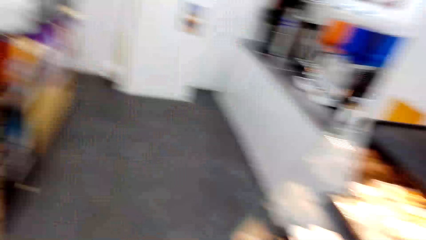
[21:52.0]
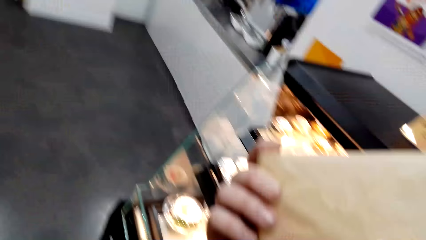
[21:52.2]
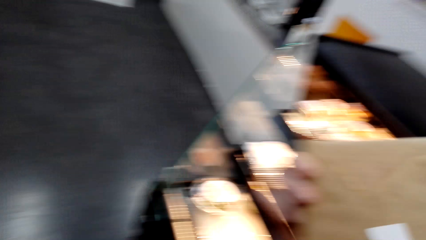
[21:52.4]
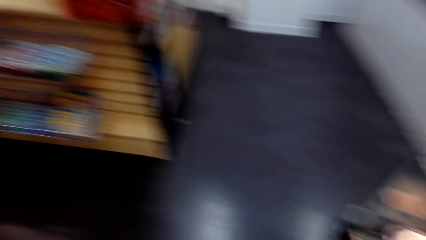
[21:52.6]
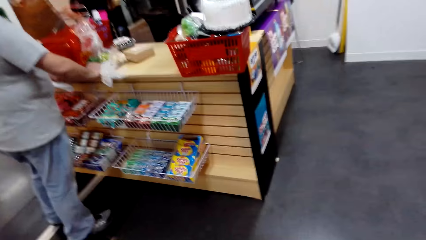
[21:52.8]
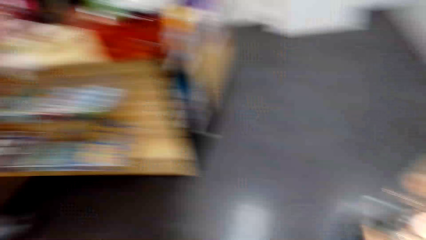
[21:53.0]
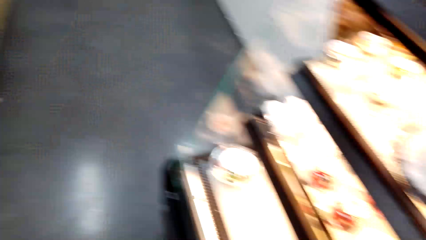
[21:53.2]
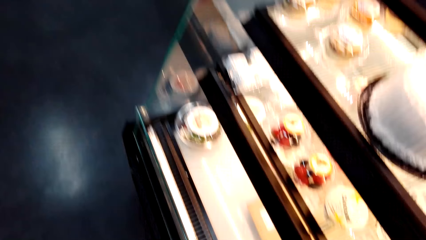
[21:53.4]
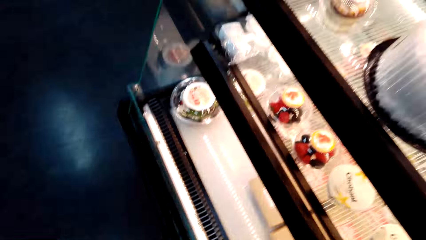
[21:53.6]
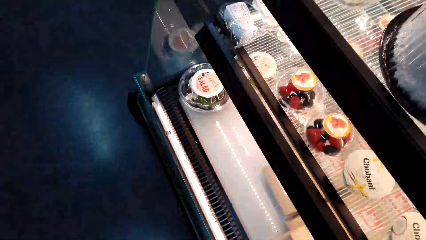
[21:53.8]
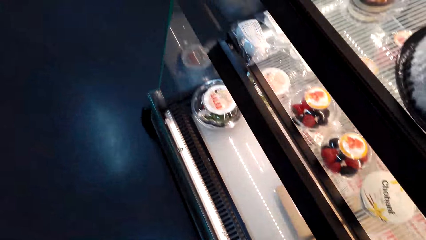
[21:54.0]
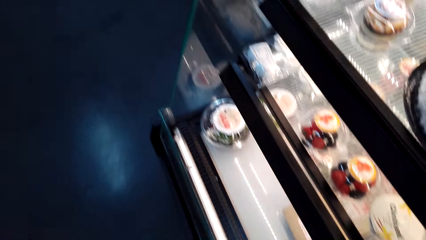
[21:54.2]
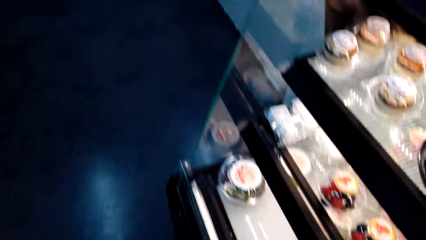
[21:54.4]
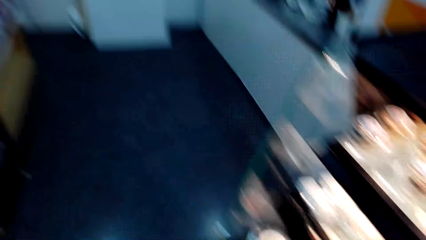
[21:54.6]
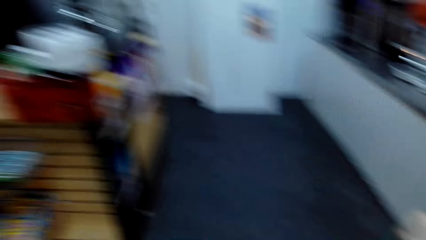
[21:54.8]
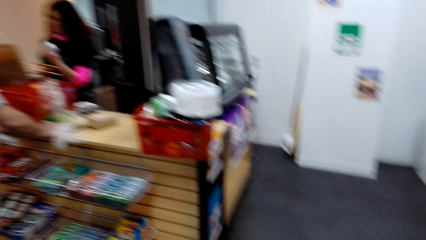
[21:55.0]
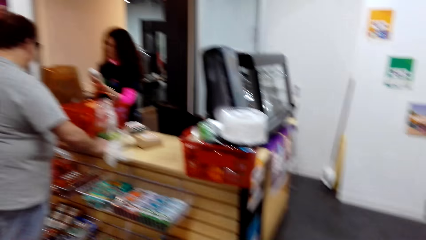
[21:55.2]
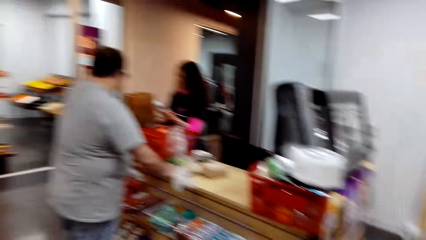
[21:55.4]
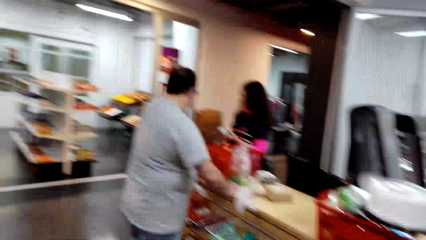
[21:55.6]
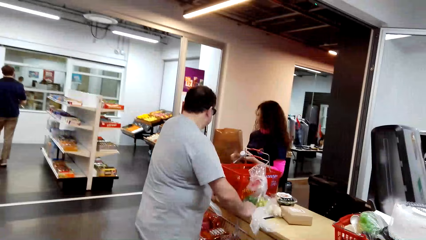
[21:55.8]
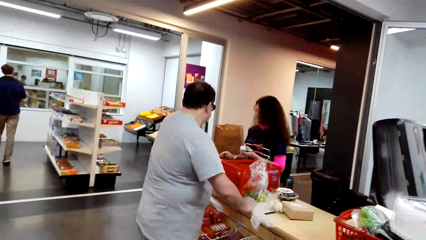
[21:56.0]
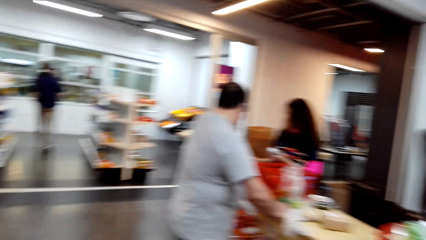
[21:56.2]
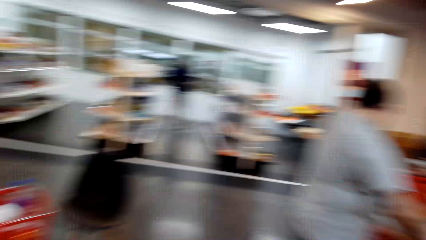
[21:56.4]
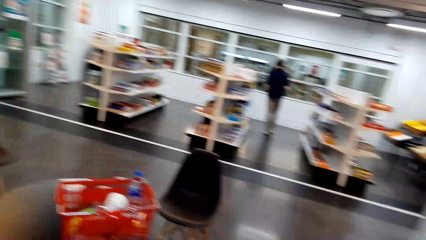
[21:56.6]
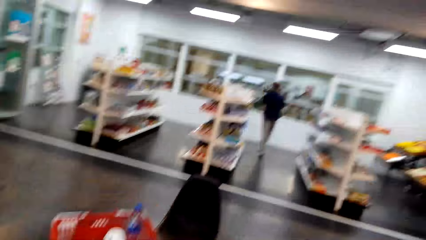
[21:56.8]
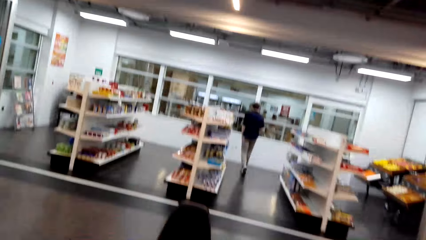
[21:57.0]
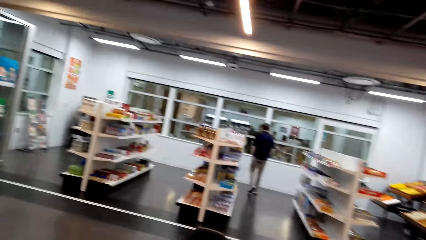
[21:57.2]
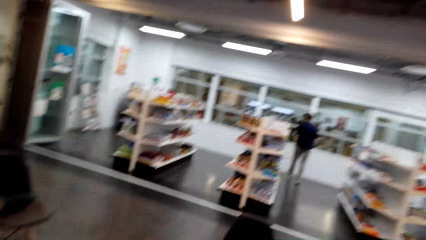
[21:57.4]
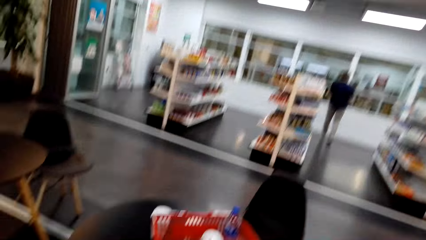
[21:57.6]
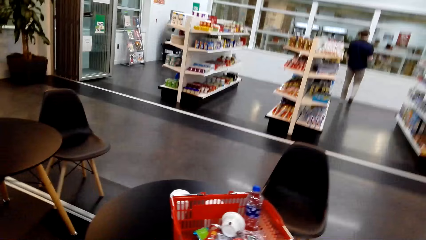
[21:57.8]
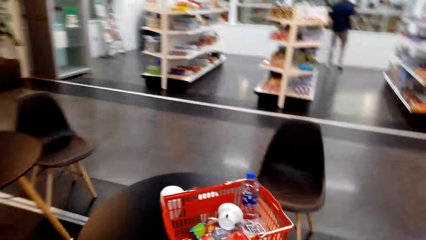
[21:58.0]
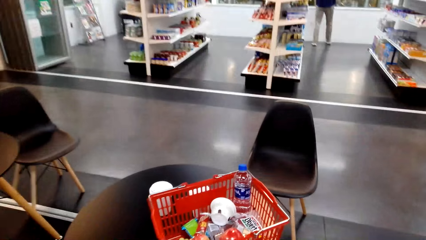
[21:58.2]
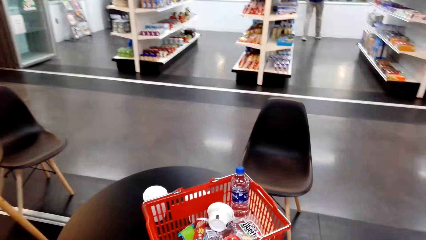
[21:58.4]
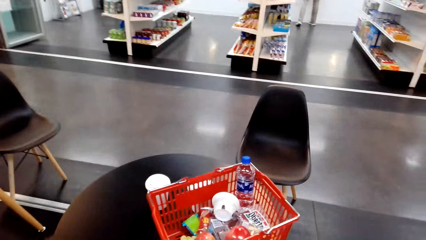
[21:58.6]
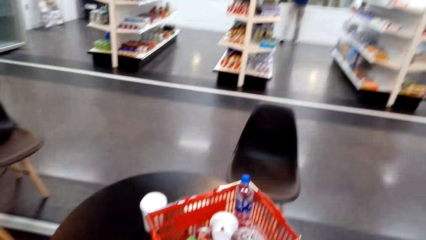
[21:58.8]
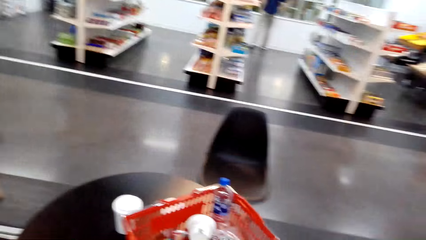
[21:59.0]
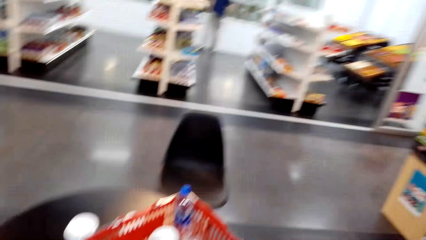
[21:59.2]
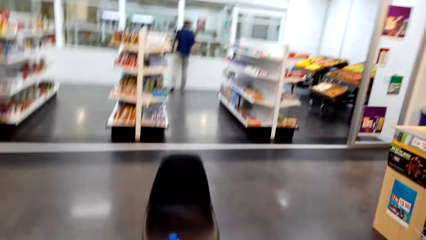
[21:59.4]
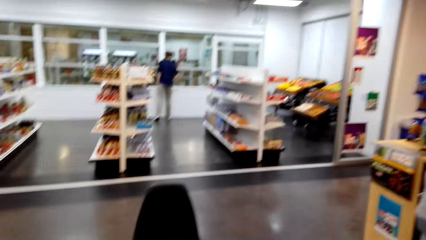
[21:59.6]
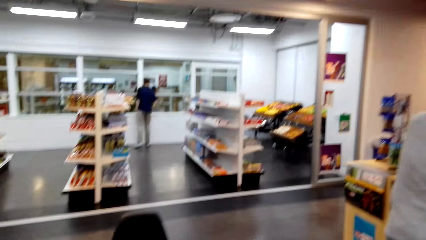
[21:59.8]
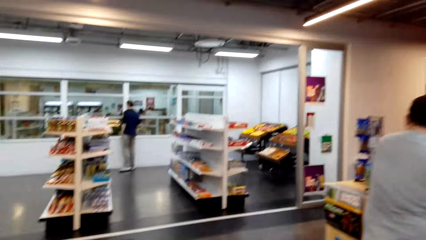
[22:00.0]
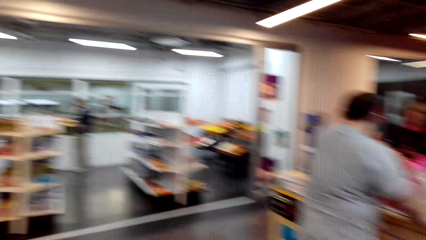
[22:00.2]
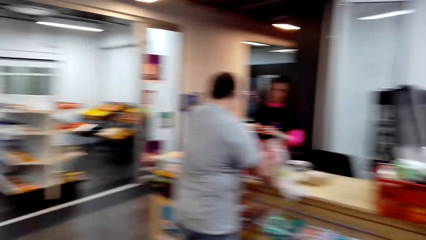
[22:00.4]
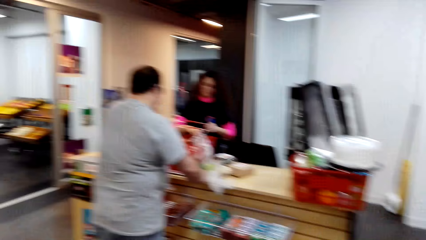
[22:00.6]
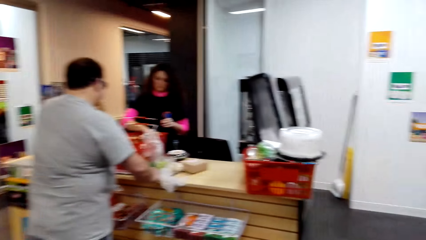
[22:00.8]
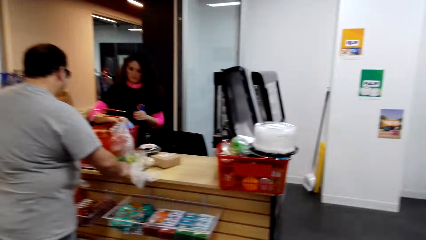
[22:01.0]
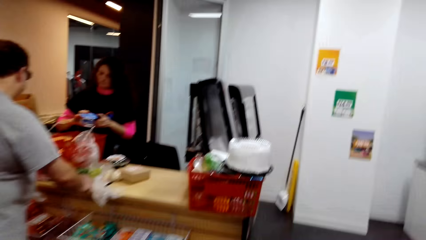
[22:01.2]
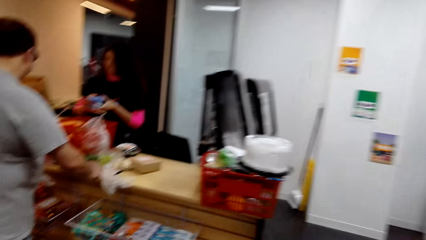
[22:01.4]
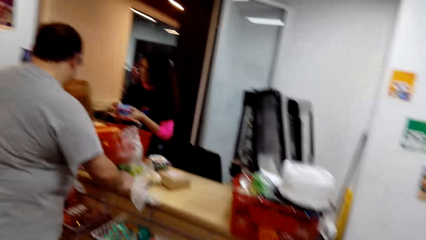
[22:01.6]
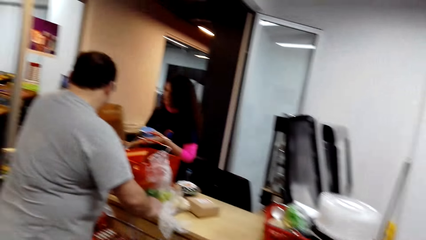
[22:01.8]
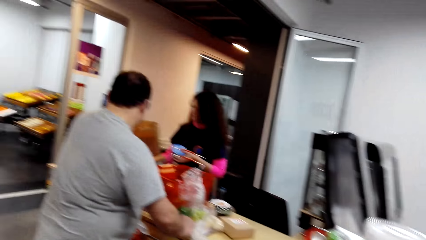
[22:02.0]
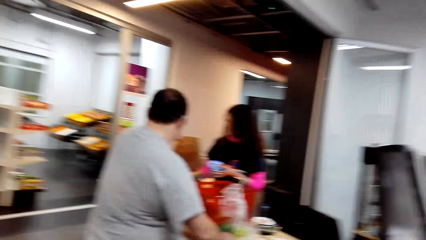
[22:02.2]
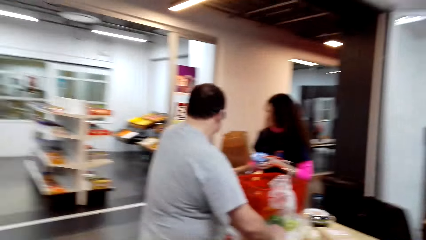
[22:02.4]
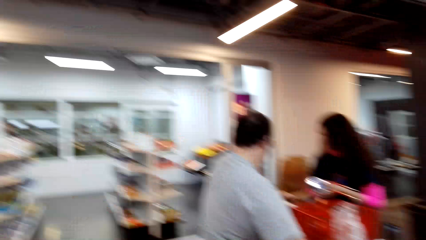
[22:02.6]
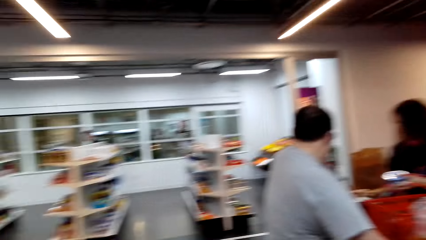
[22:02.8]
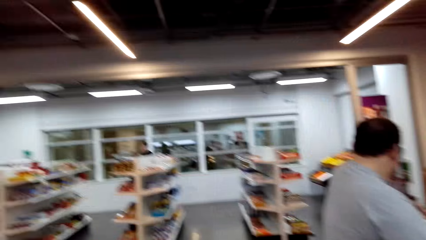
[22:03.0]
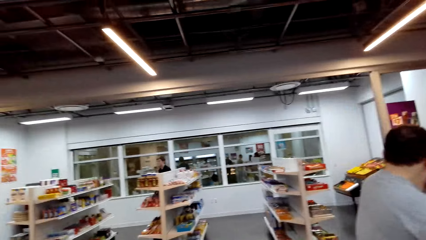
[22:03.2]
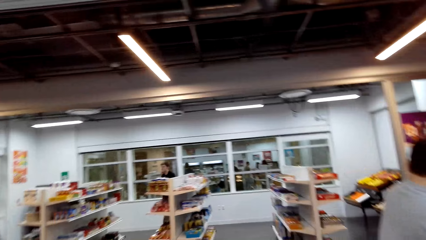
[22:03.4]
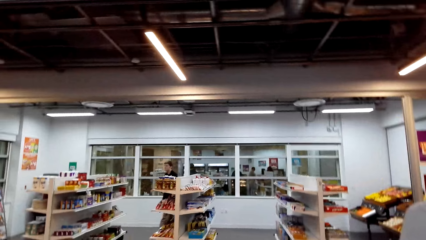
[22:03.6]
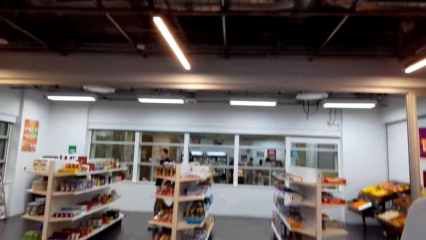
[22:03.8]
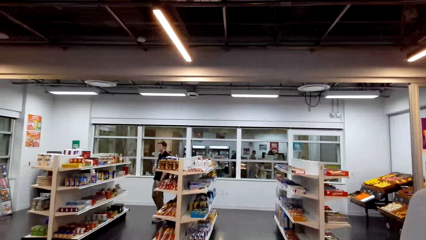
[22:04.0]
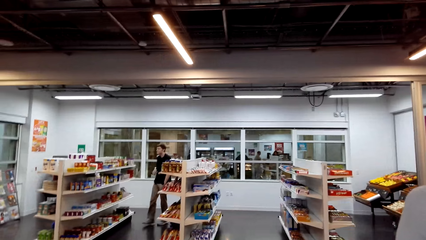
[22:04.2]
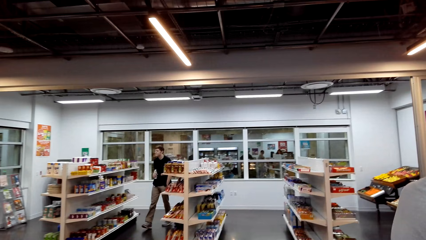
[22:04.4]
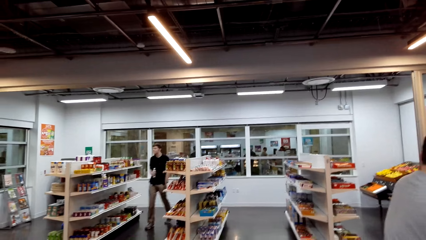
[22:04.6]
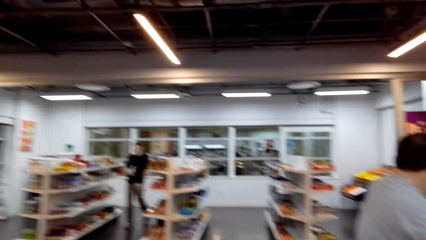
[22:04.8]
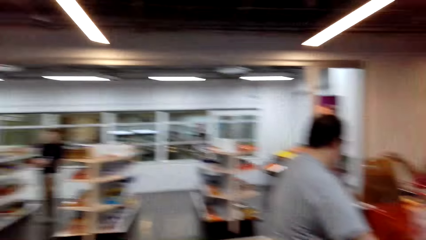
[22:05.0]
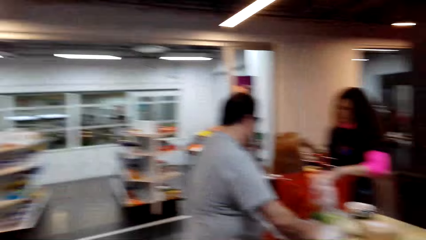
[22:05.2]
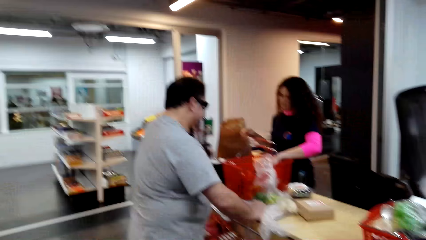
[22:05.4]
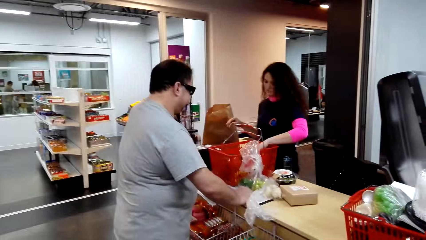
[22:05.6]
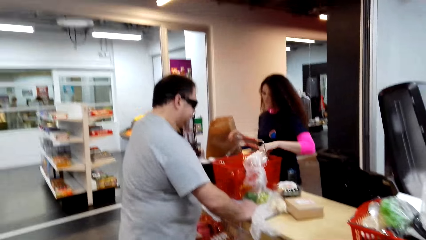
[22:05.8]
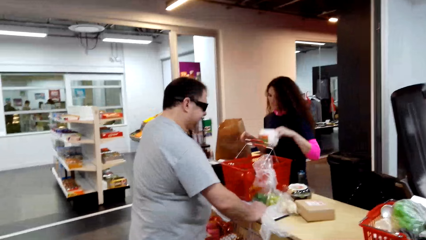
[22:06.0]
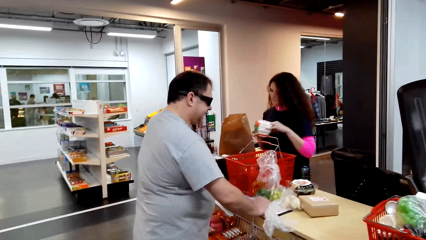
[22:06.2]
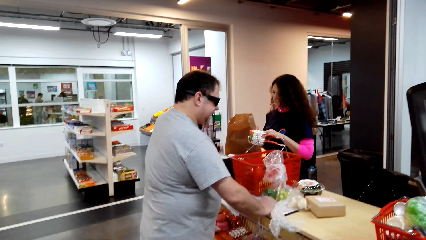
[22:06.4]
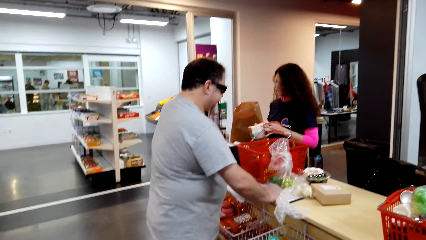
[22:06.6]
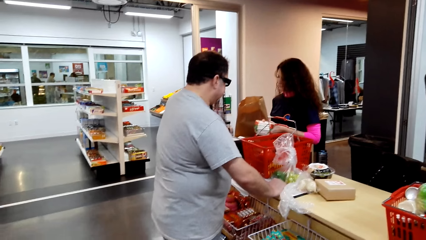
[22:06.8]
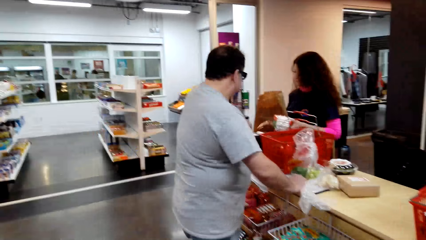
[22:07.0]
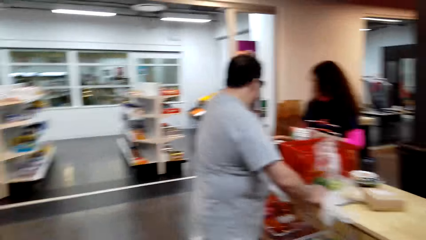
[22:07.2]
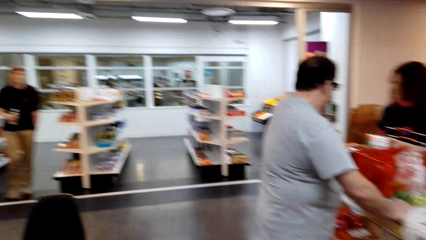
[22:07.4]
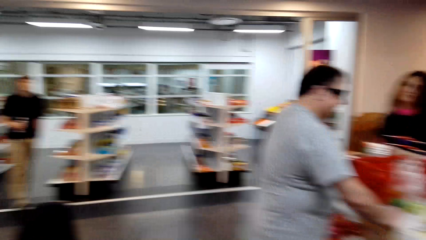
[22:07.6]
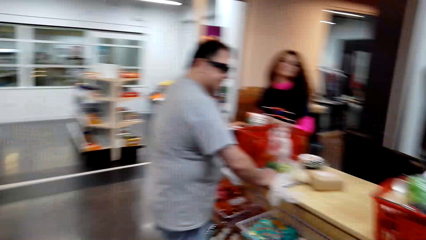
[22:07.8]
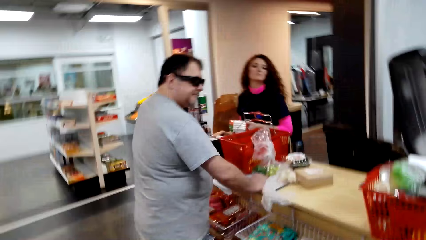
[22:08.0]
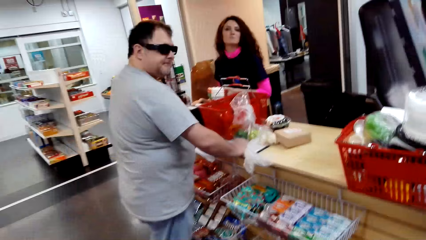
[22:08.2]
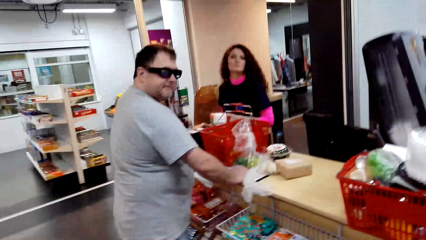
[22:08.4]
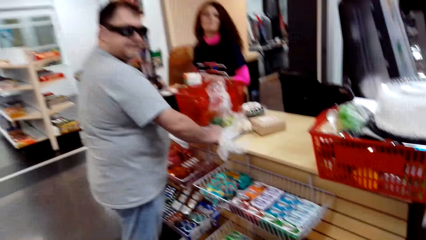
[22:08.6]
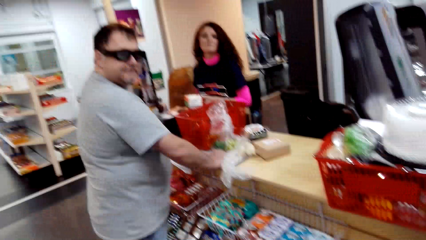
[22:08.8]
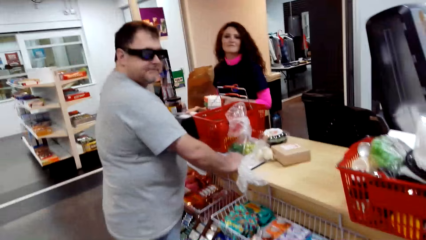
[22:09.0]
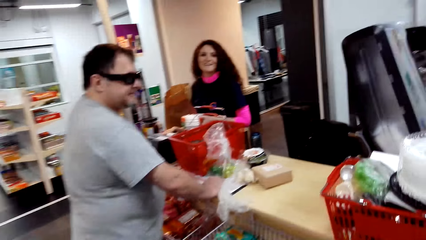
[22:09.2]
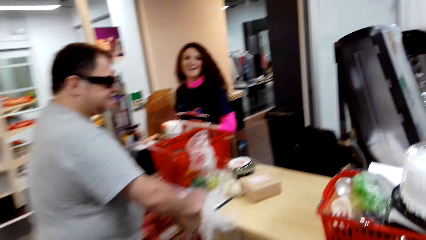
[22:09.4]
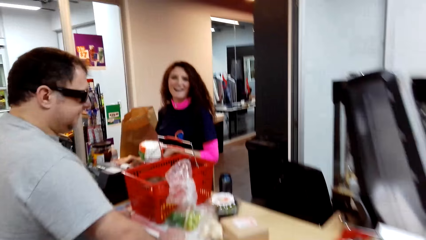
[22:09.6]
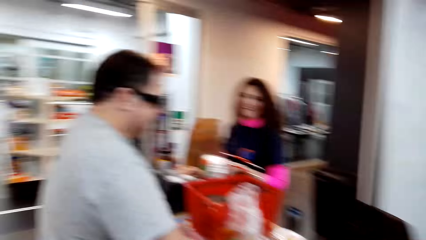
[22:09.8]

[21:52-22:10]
The camera wearer looks around. They look around. They walk ahead. They walk close to the cashier. They look around.
